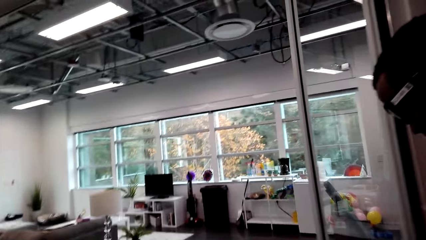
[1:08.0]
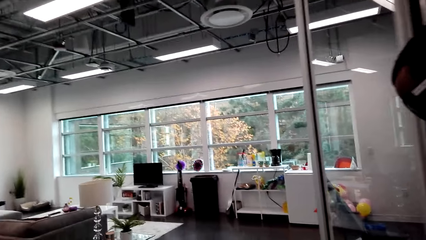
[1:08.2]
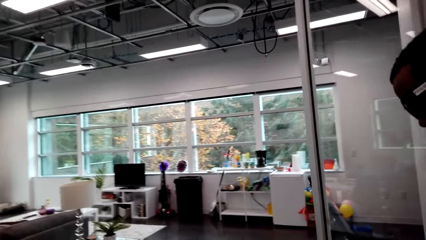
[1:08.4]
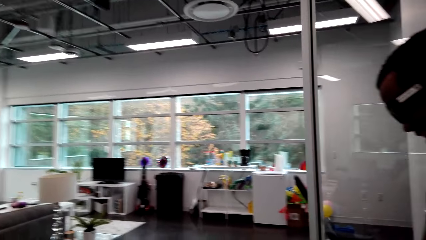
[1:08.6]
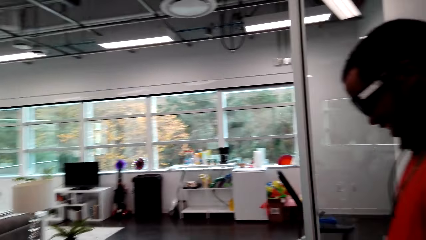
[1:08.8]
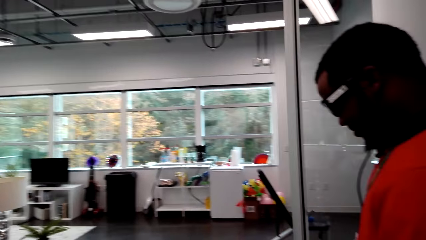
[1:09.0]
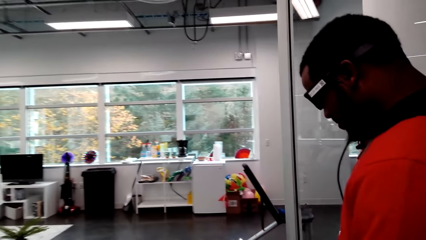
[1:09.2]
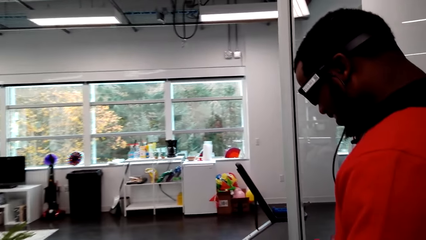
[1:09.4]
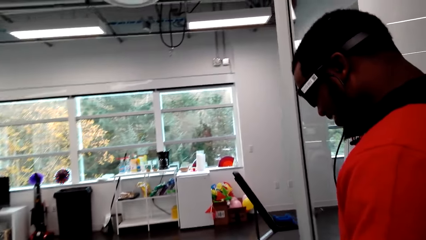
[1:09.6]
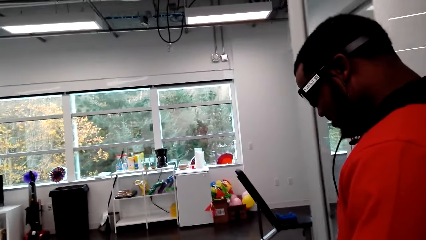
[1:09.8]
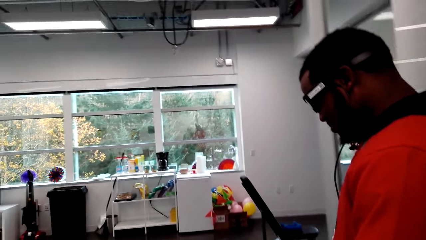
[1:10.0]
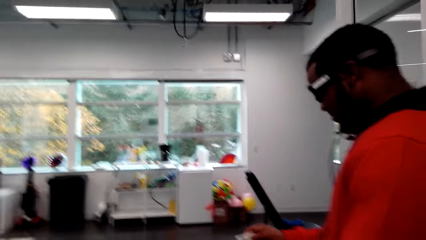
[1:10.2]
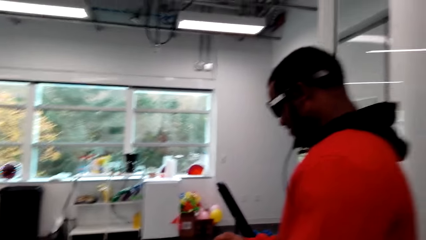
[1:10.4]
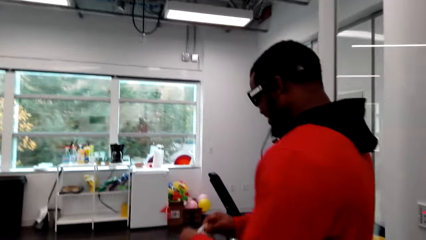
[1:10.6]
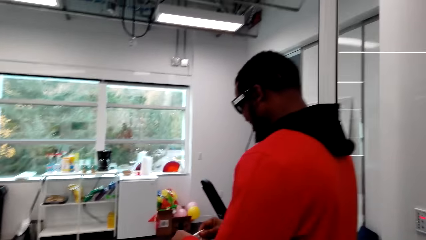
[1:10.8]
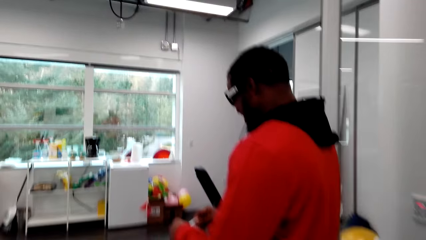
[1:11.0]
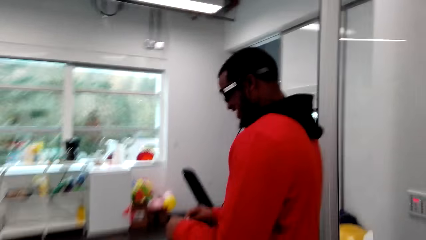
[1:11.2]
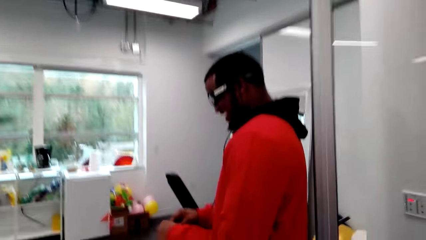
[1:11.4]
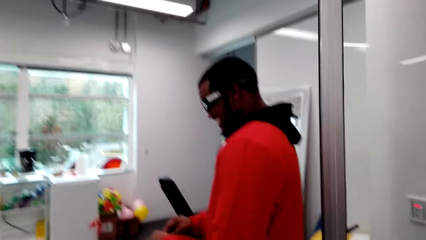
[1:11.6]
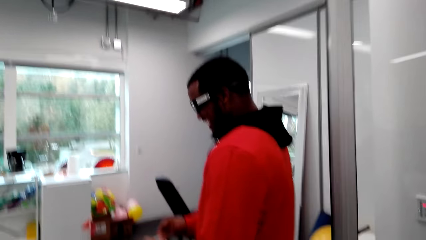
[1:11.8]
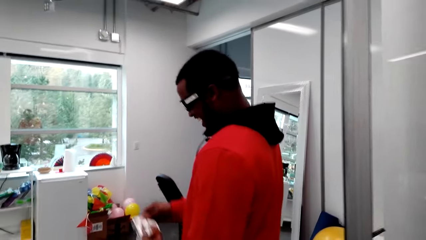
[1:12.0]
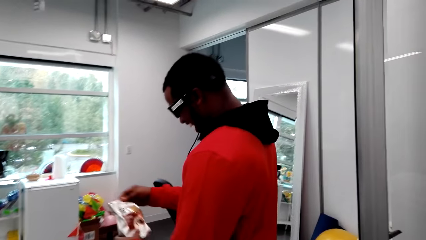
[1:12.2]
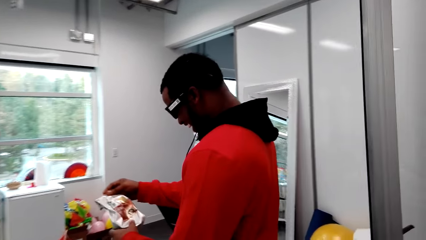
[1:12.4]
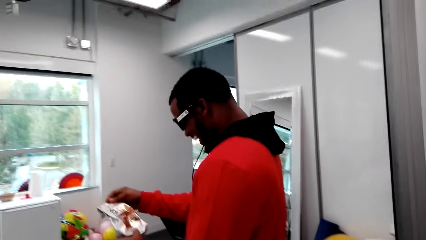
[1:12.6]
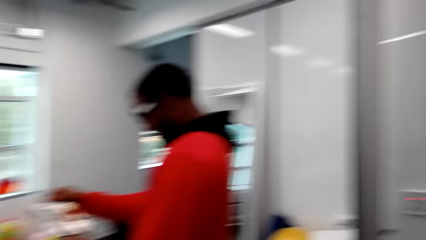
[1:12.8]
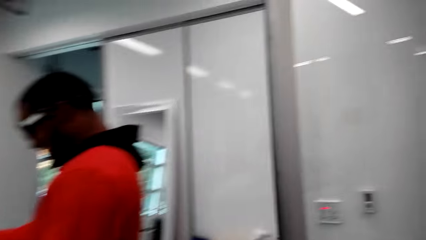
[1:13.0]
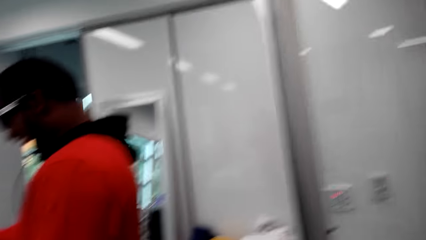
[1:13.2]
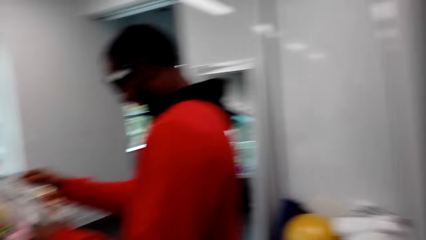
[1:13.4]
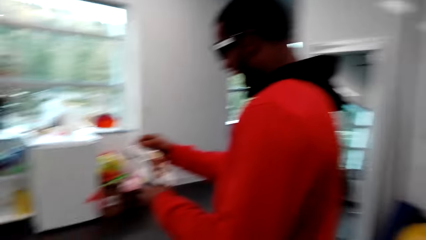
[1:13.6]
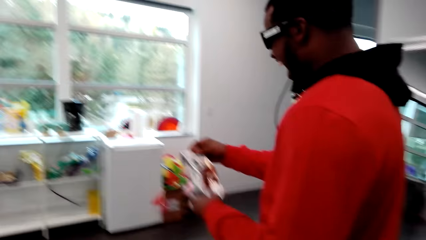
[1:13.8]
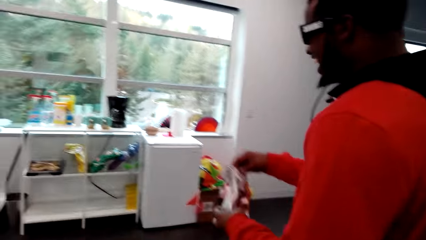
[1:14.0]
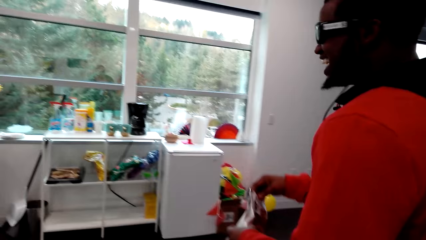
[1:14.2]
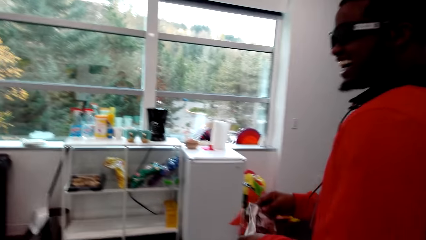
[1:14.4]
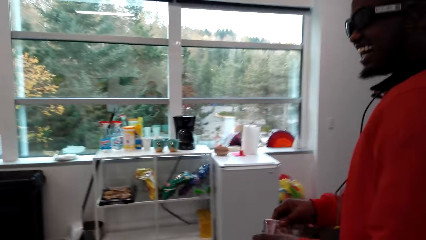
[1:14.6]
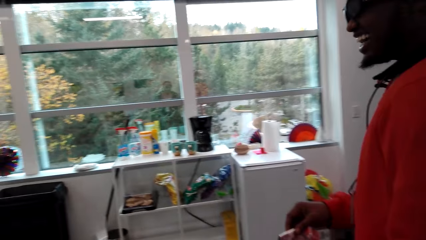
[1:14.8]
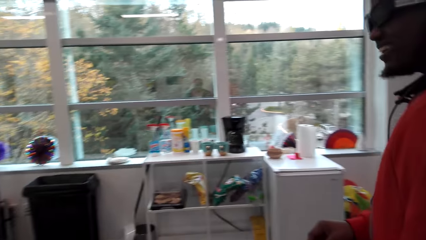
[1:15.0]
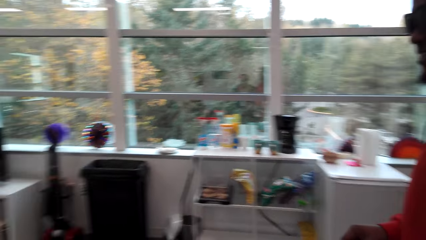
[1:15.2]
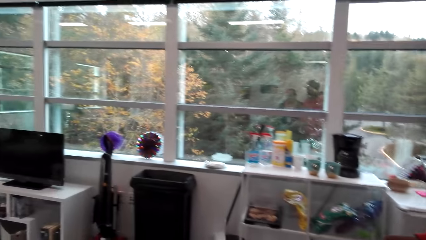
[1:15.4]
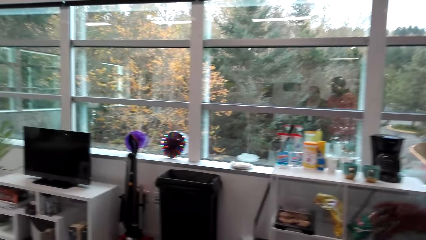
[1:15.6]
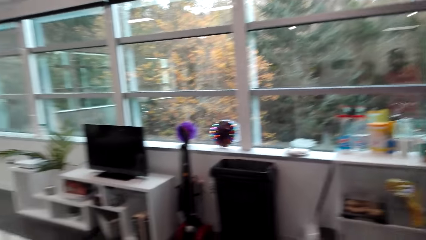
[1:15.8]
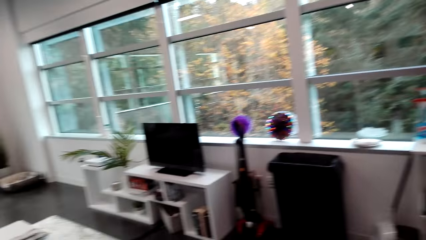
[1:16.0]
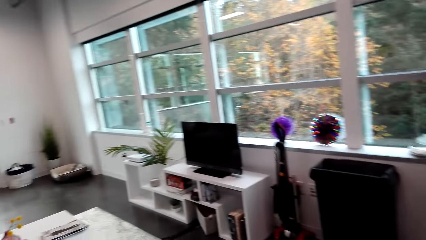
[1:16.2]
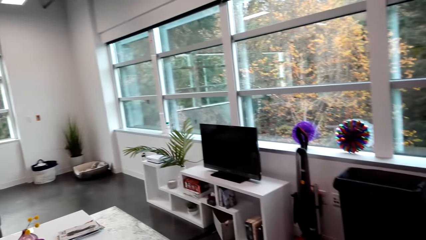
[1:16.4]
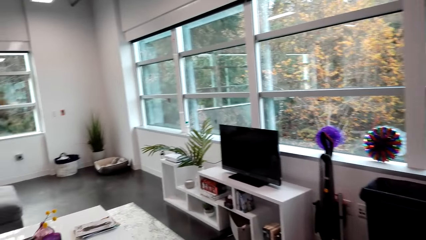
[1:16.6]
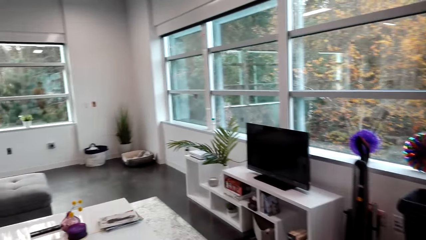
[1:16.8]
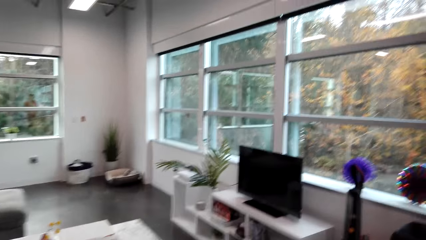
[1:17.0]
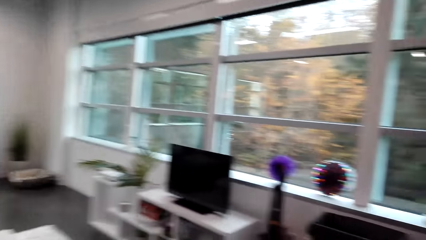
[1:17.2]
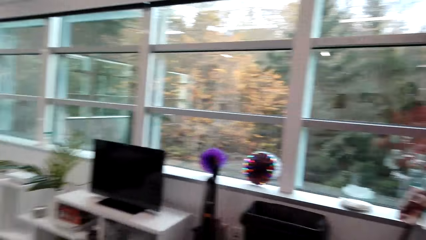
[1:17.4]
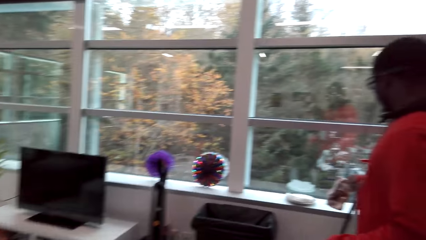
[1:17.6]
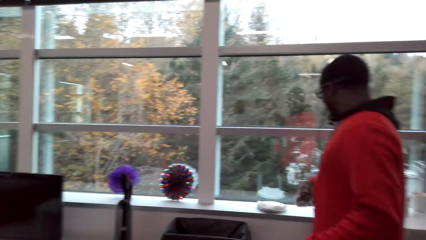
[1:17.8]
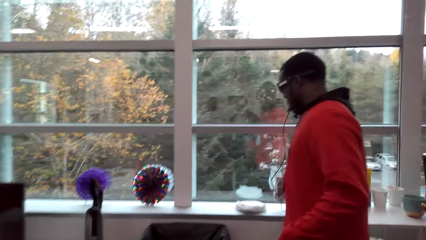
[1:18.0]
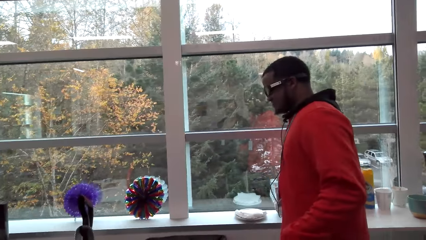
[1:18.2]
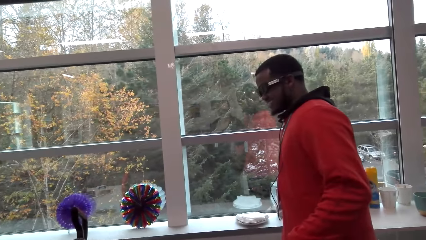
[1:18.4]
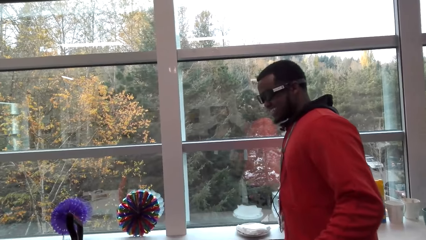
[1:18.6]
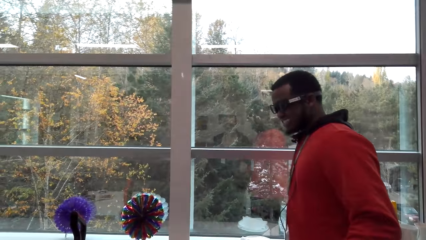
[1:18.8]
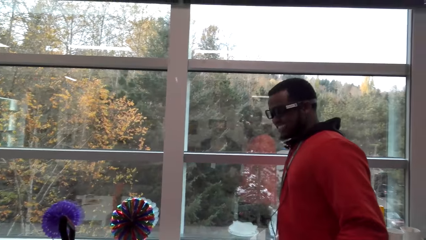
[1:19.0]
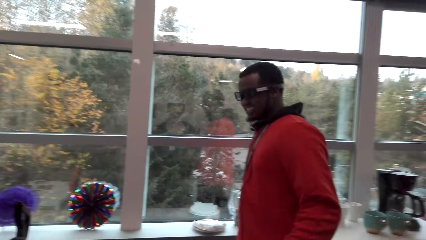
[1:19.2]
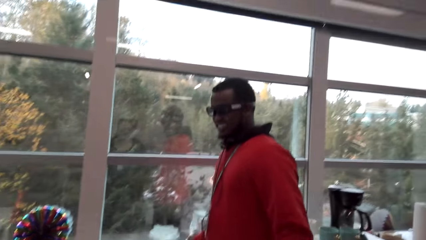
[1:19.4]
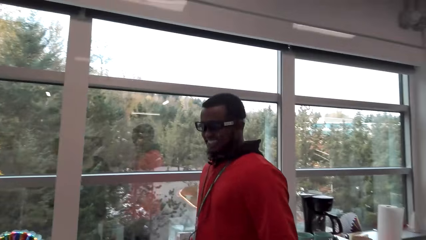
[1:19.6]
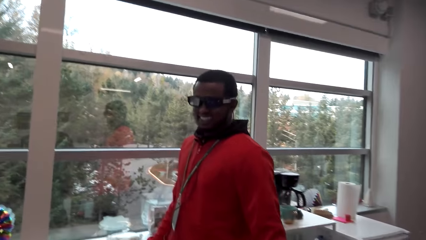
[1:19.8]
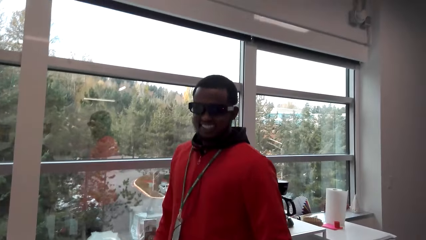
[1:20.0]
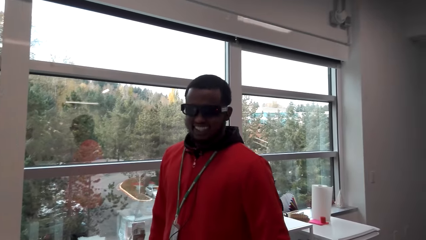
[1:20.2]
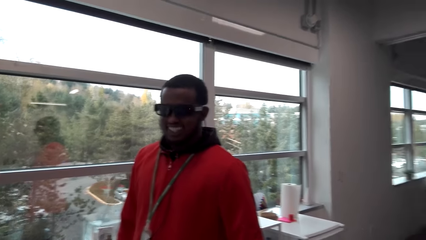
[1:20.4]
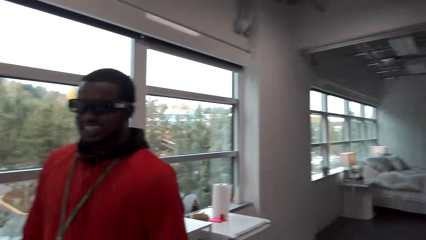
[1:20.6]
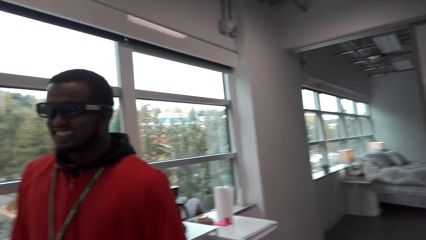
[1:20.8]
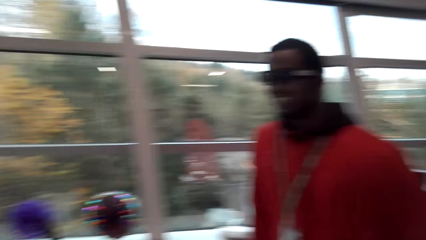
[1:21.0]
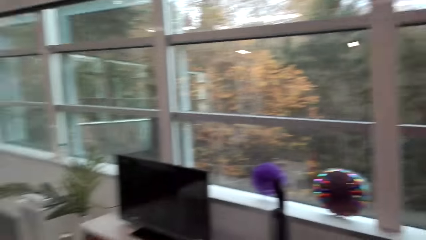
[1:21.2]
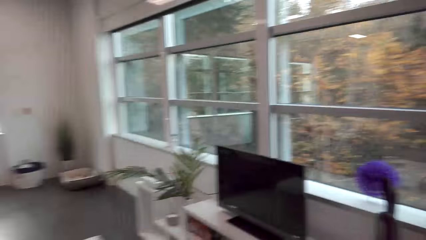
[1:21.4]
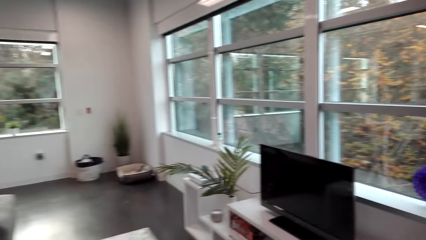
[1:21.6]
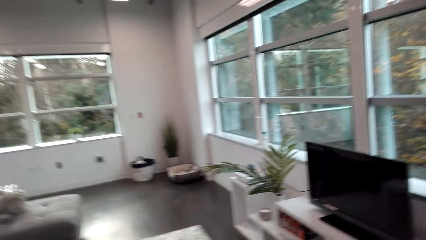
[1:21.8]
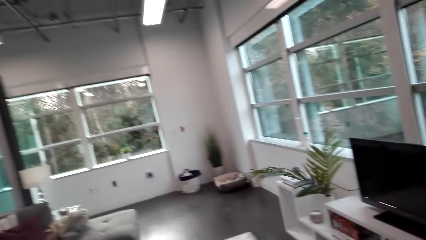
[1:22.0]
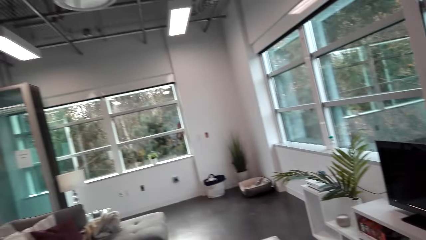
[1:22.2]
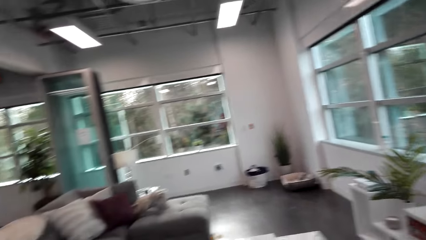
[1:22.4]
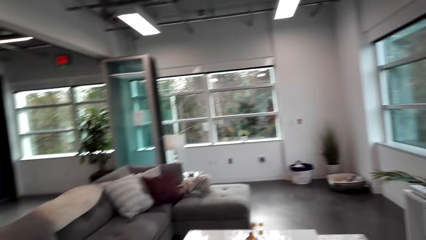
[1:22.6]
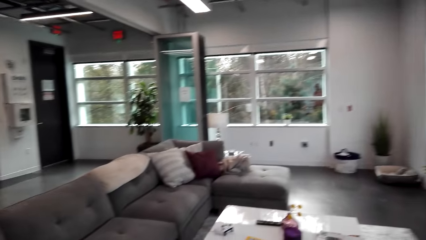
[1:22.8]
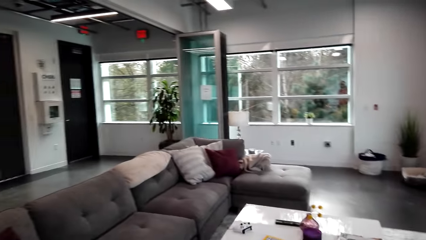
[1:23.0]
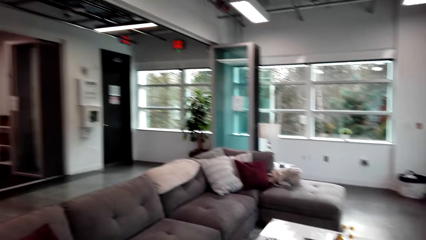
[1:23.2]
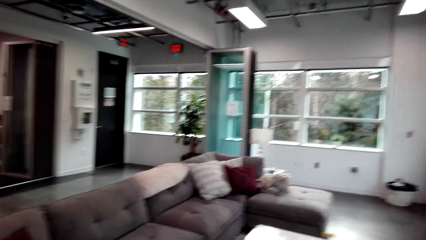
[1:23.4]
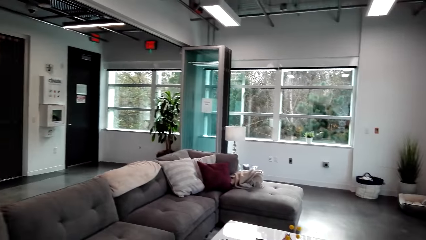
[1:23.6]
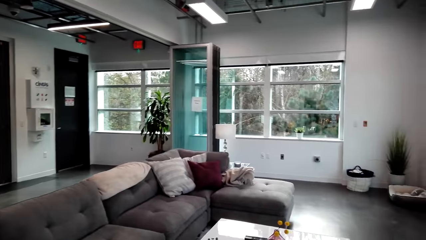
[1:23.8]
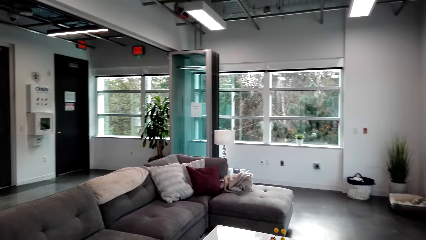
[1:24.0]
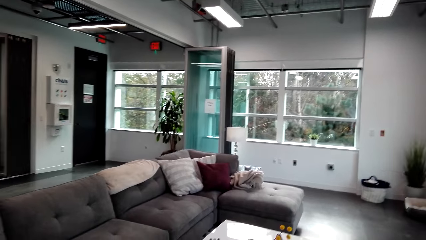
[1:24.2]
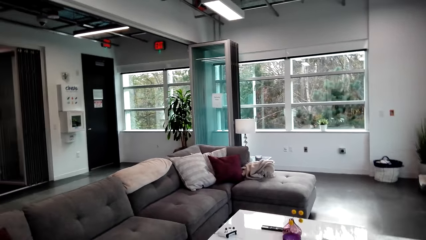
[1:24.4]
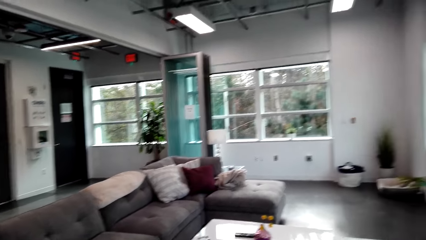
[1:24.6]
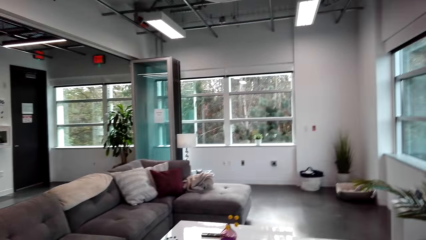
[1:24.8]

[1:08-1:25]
The man talks to the camera wearer. The camera wearer talks to the man. The man looks at the coffee packet. The camera wearer laughs. The man talks to the camera wearer. The man puts the packet of coffee on the window stool. The camera wearer talks to the man. They look around the house. The man talks with the camera wearer.
